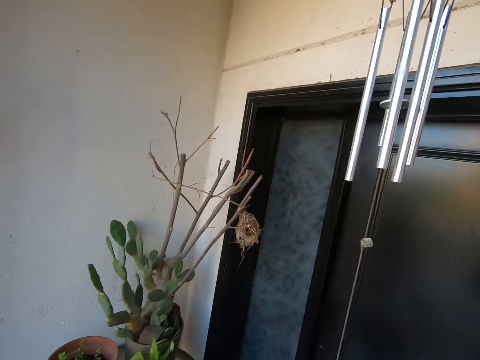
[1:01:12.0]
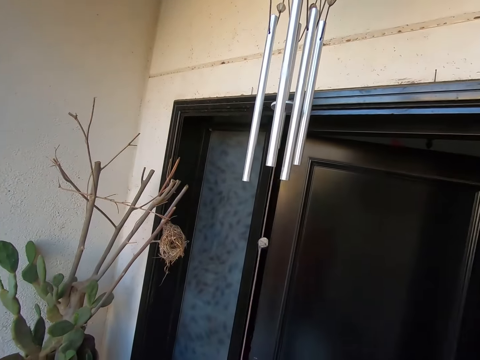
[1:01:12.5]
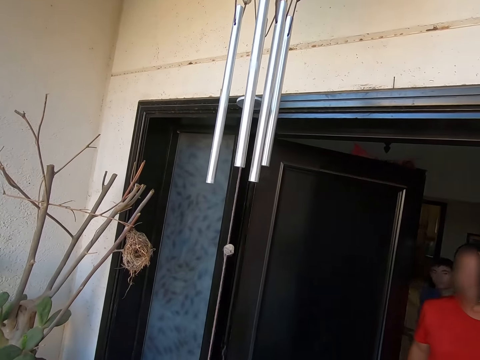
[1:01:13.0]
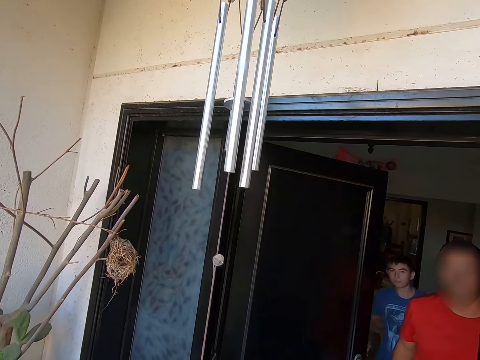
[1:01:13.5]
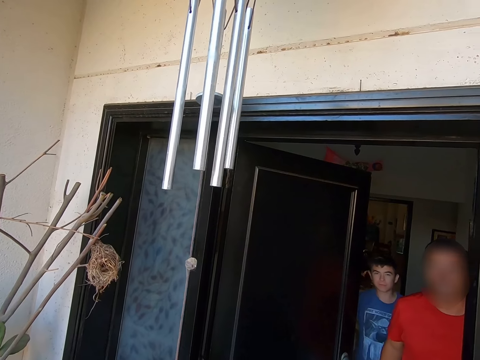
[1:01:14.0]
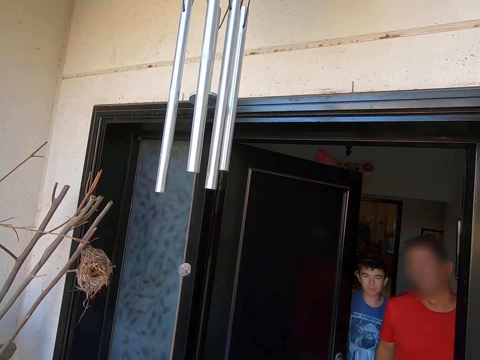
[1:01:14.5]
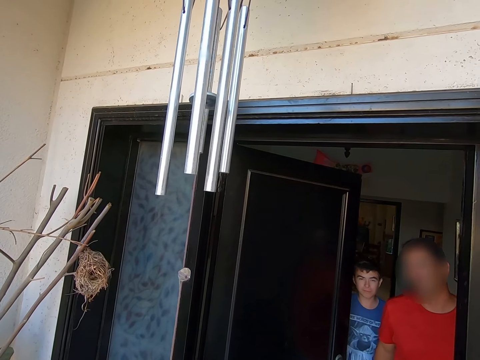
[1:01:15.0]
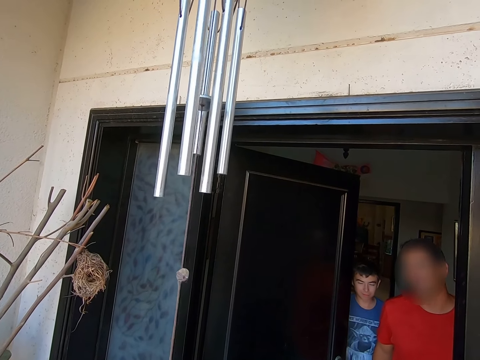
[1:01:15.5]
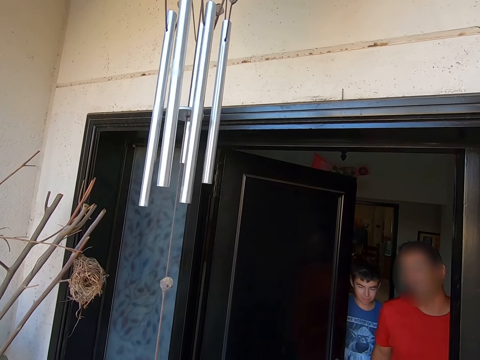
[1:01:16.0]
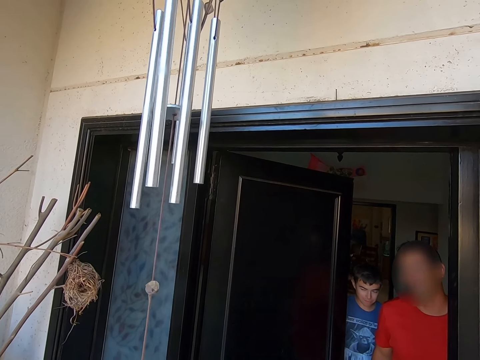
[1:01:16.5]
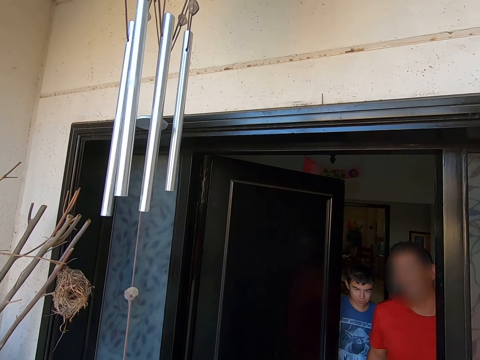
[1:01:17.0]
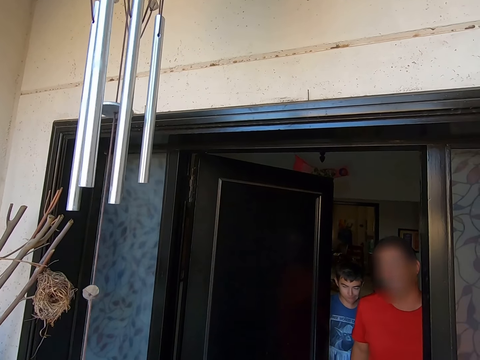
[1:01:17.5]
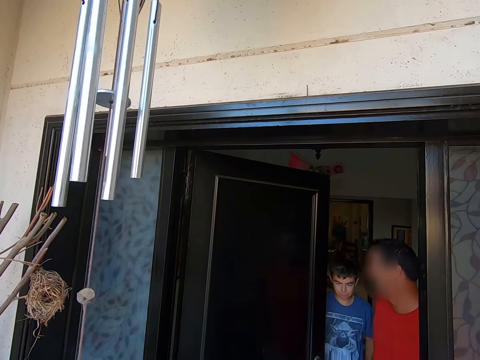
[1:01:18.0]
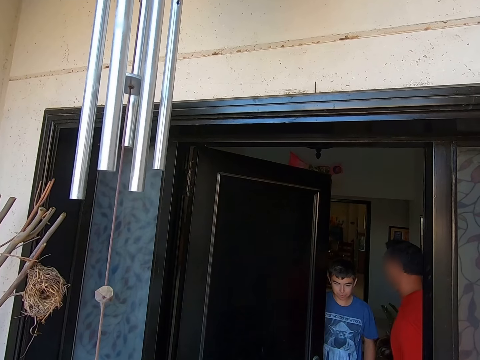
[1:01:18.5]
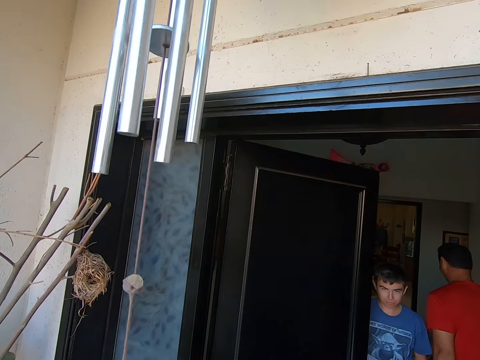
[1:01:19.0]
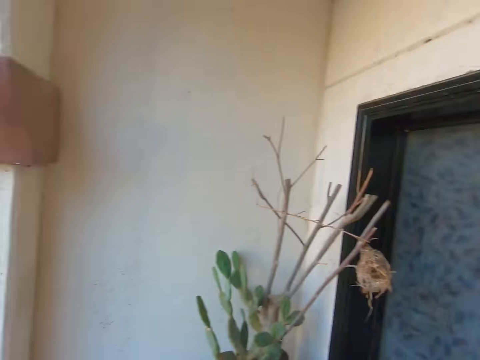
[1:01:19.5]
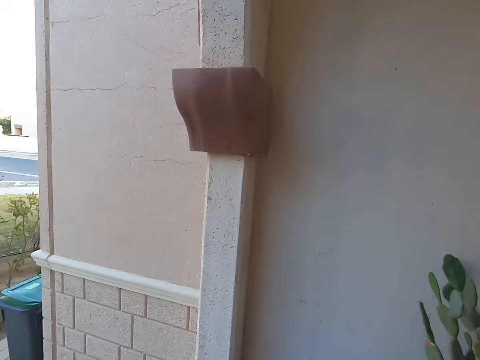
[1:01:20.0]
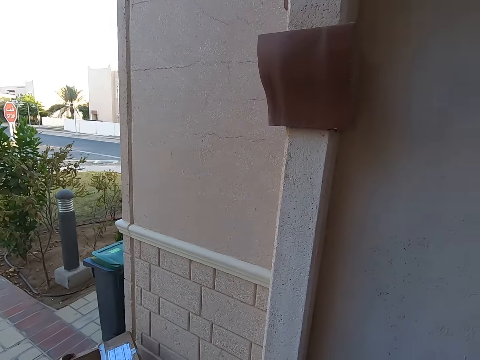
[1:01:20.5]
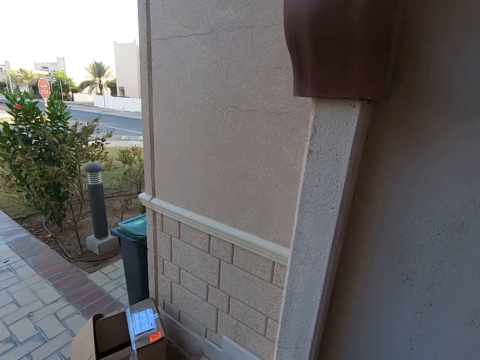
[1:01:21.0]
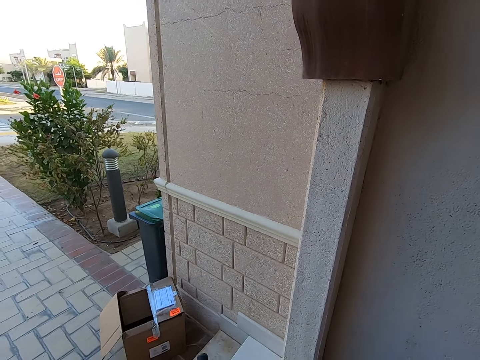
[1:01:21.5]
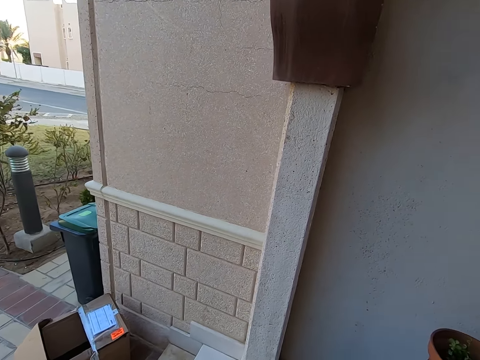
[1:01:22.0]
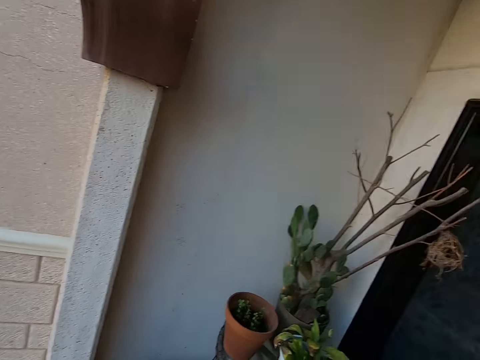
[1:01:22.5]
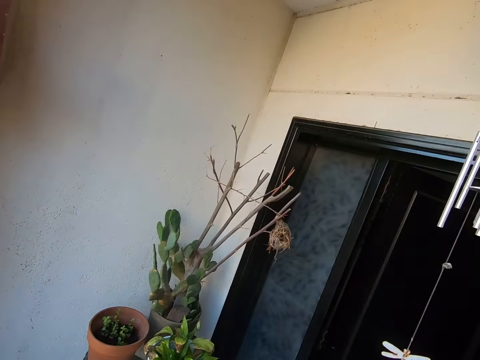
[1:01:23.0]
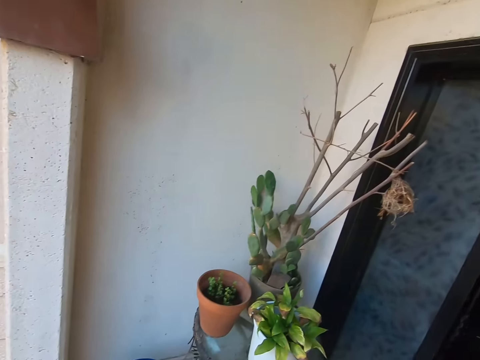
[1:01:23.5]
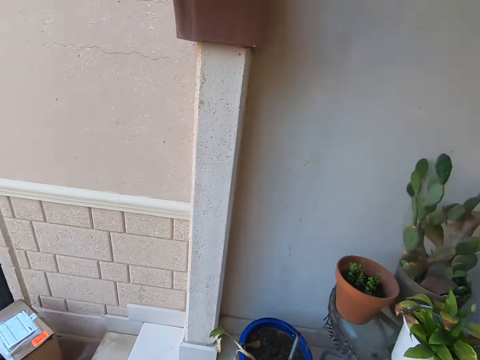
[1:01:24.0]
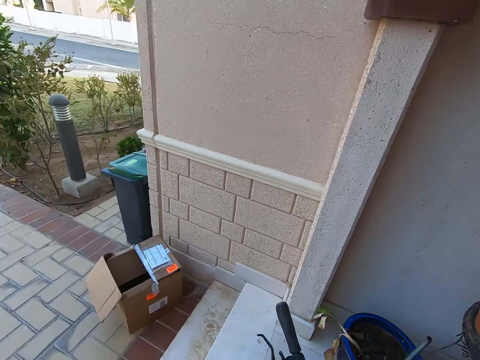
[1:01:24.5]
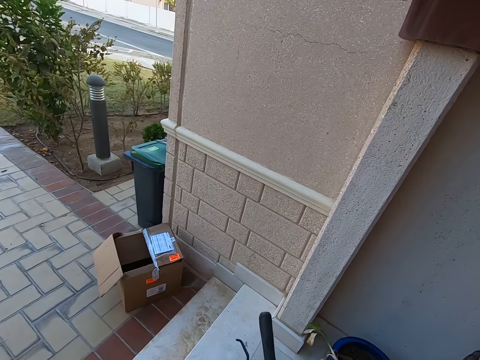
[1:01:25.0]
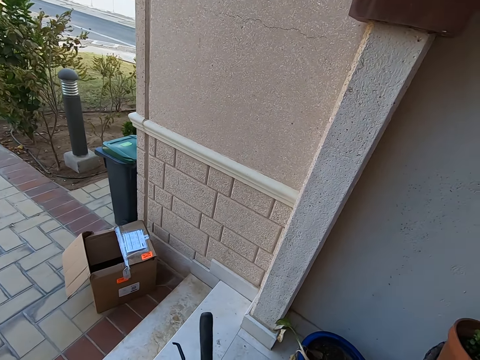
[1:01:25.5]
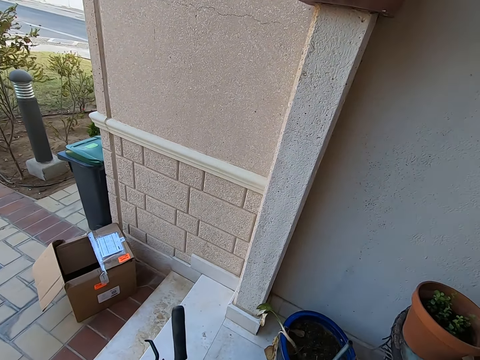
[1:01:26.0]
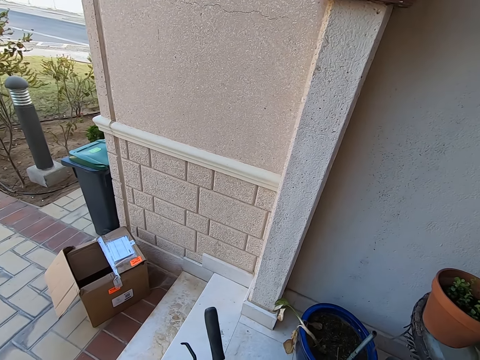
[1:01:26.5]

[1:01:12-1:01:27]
A man opens the door. A boy stands near the man. The man walks into the house. The camera wearer looks around.

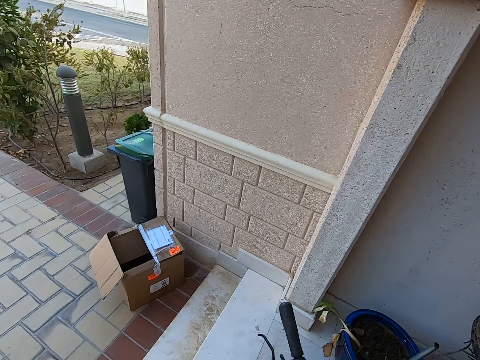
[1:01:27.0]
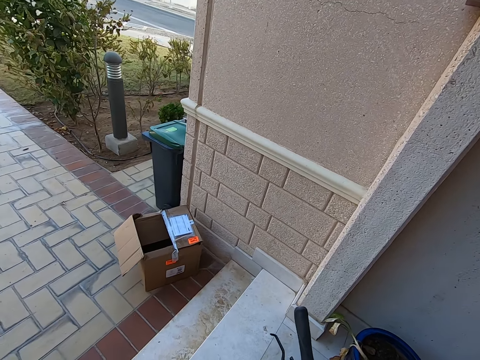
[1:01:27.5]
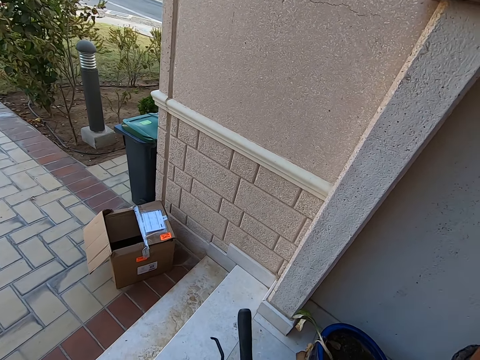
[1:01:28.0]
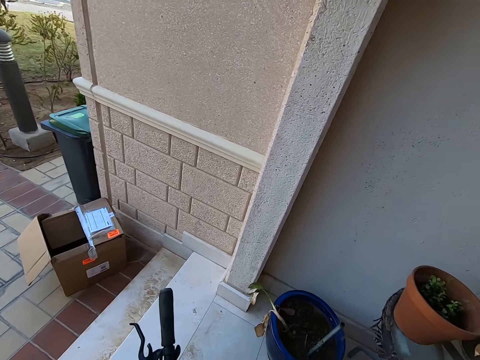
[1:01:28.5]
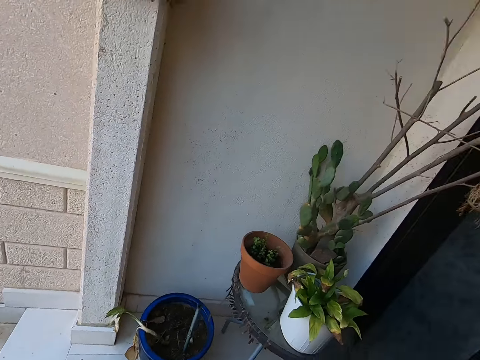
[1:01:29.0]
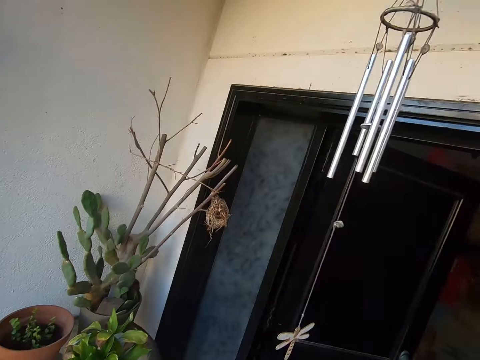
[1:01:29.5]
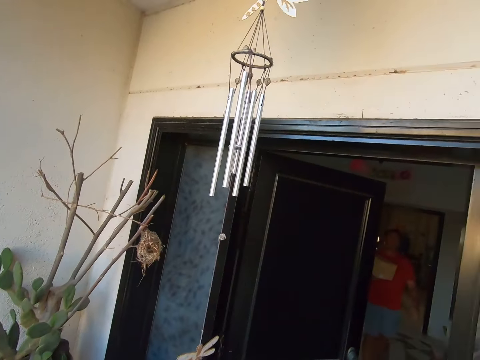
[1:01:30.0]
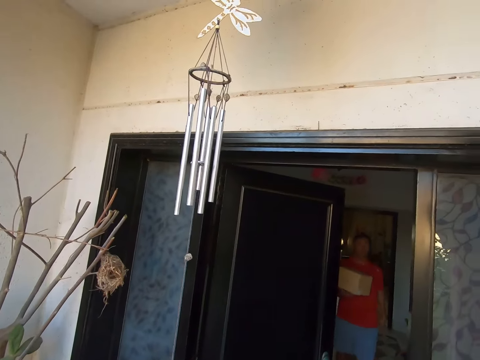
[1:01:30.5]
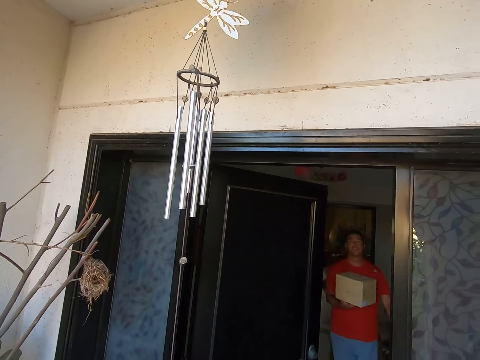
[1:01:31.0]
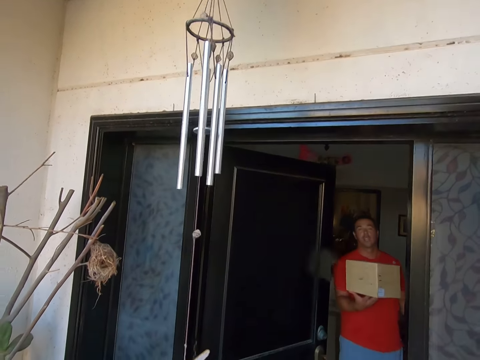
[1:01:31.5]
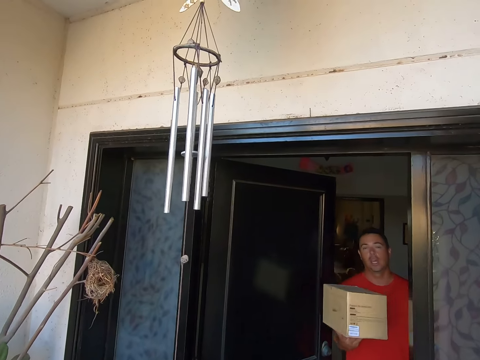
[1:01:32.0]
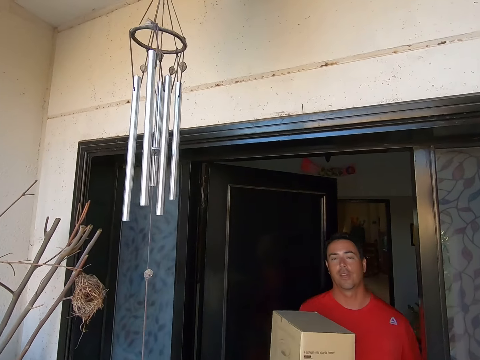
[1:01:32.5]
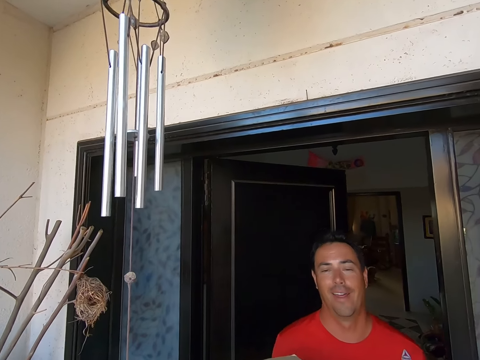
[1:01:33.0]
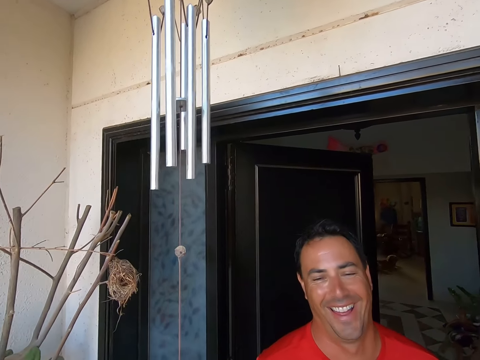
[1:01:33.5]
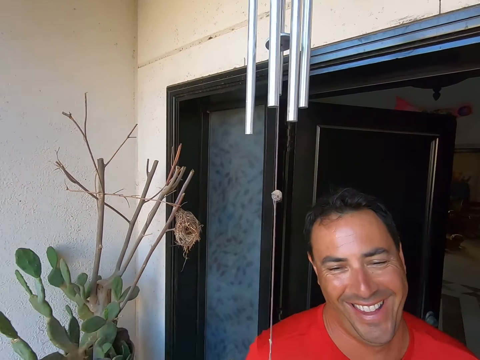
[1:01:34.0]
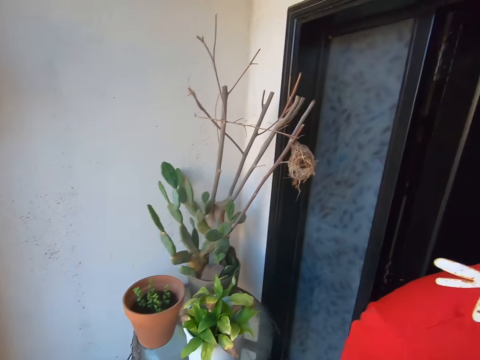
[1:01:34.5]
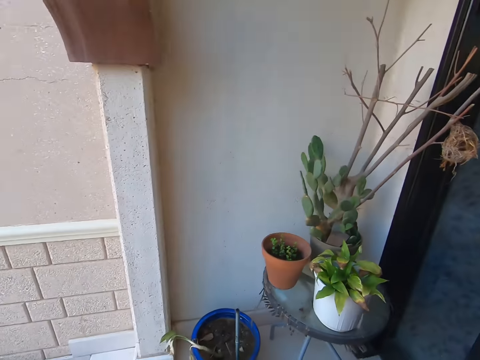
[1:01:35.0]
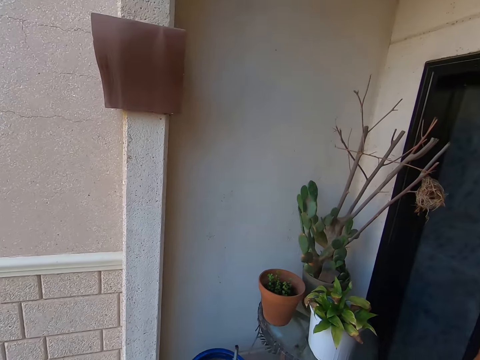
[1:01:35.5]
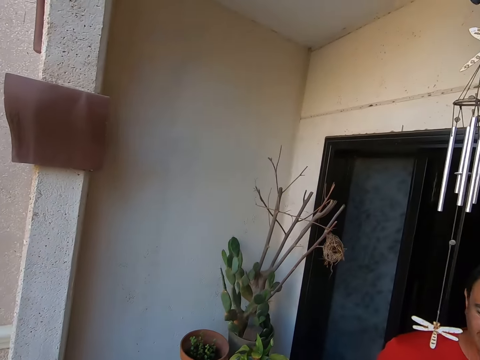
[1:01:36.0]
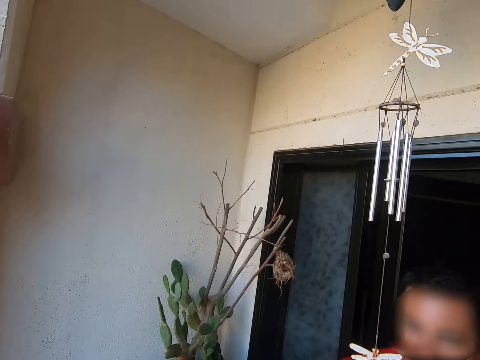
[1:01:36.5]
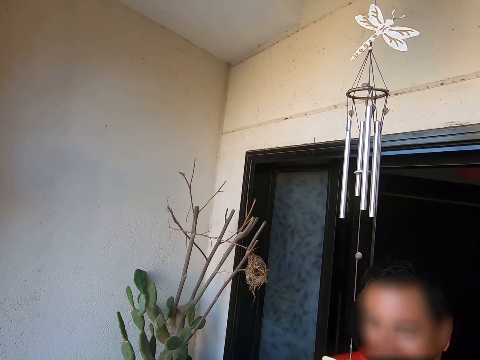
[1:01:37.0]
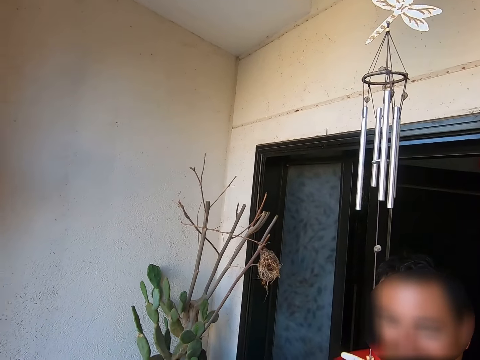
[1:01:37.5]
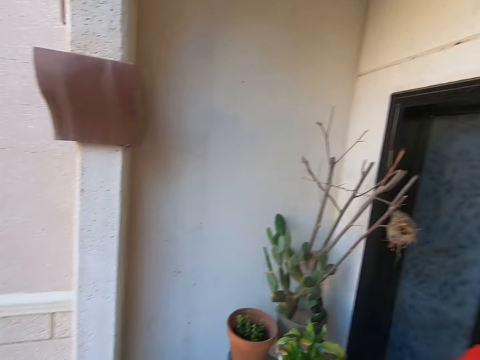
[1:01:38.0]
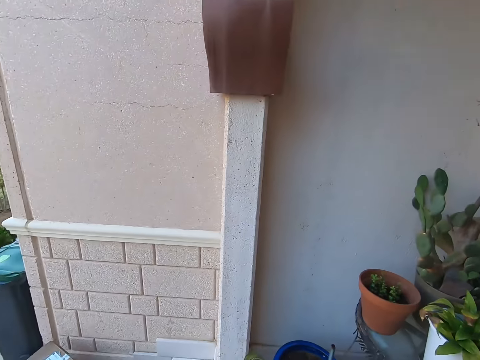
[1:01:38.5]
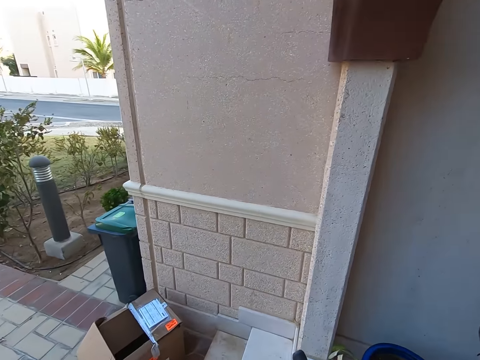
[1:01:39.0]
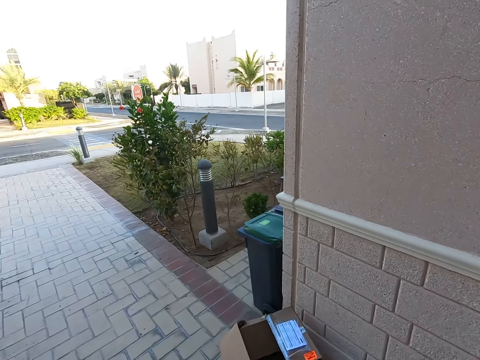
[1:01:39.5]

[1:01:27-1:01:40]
A man walks around. The man carries a box. The man talks to the camera wearer and smiles to the camera wearer. The camera wearer interacts with the man. They look around.
